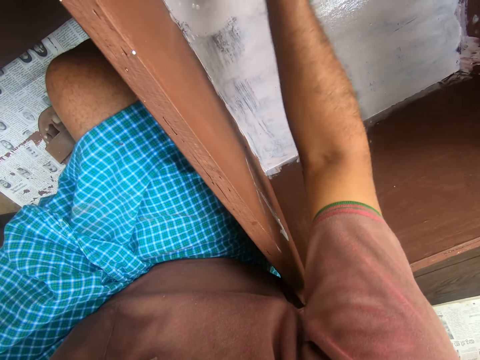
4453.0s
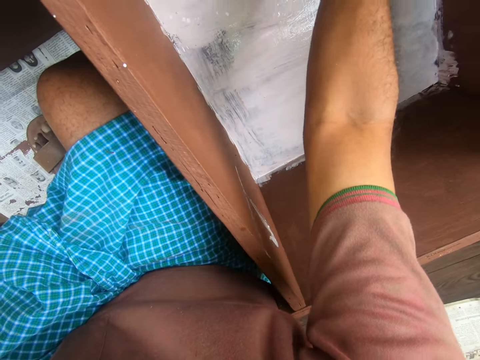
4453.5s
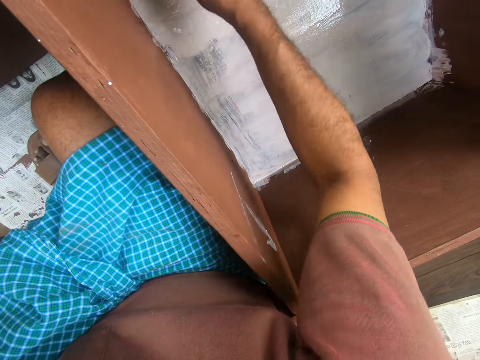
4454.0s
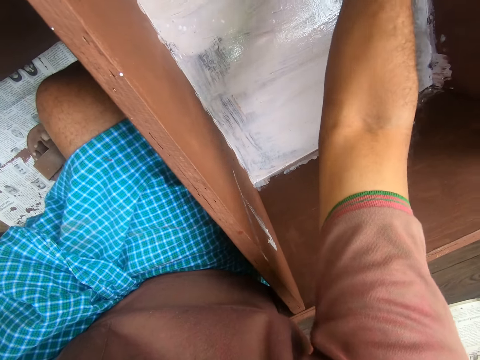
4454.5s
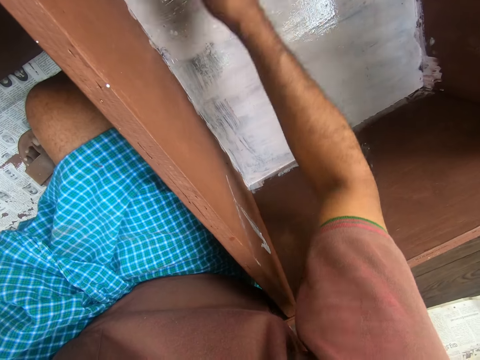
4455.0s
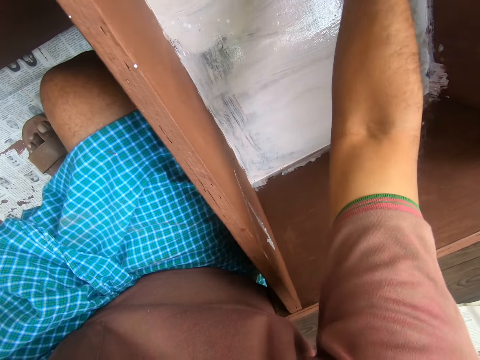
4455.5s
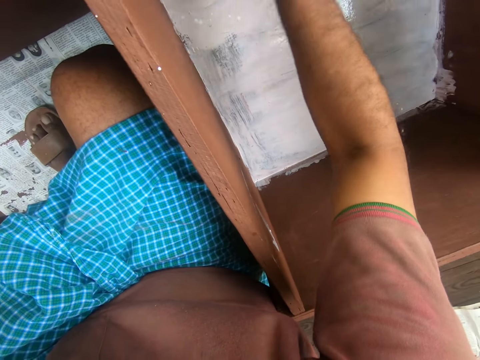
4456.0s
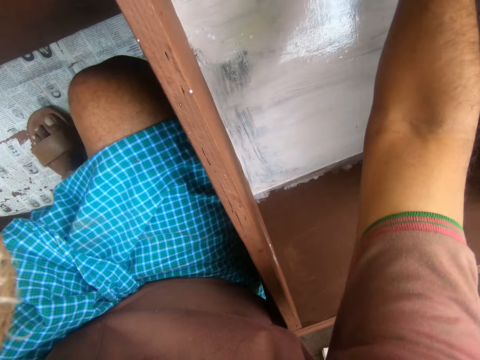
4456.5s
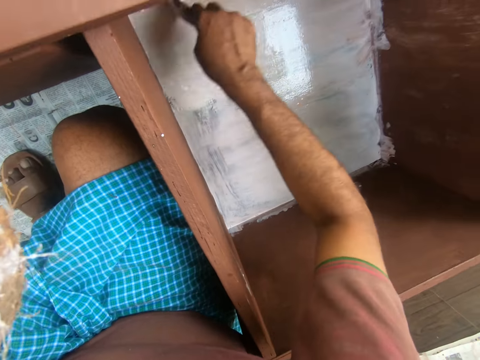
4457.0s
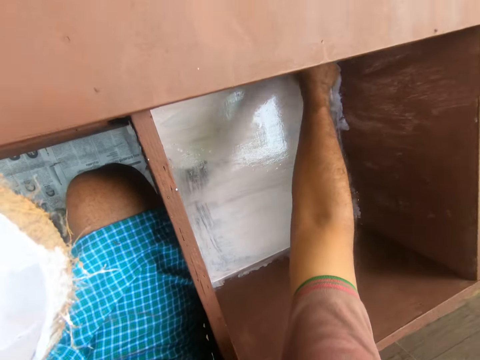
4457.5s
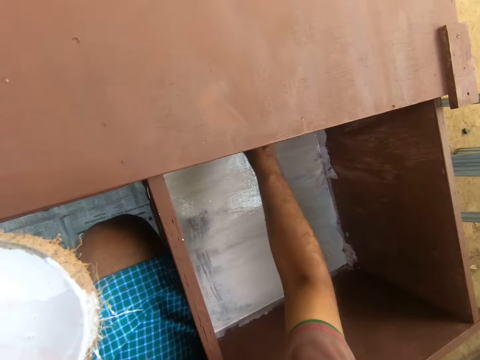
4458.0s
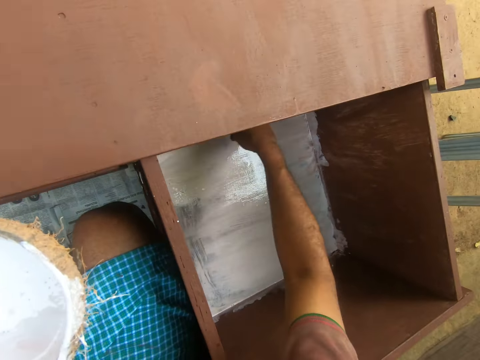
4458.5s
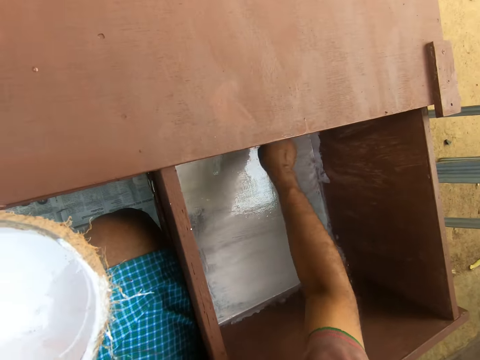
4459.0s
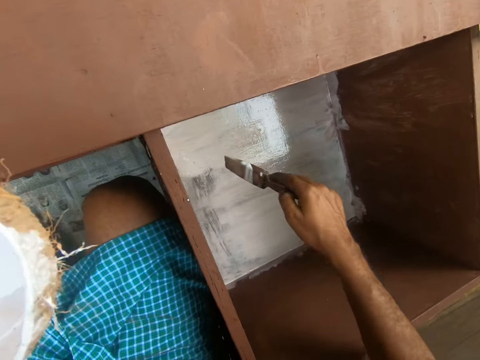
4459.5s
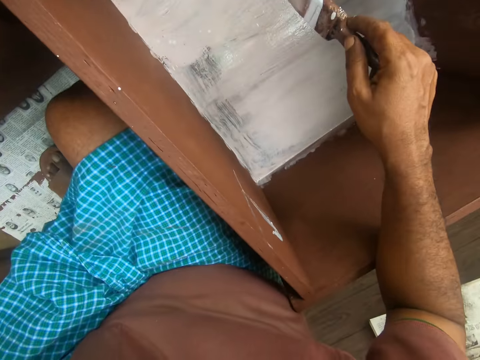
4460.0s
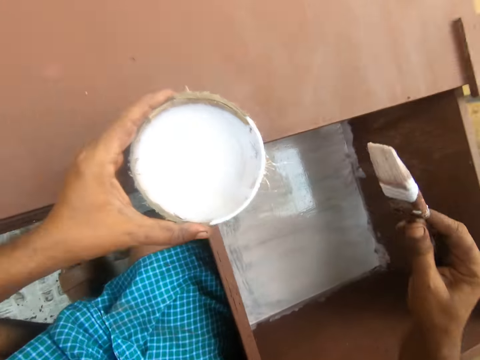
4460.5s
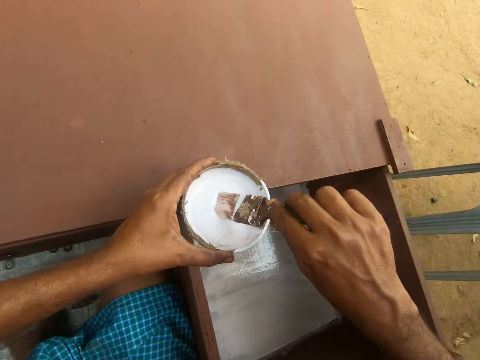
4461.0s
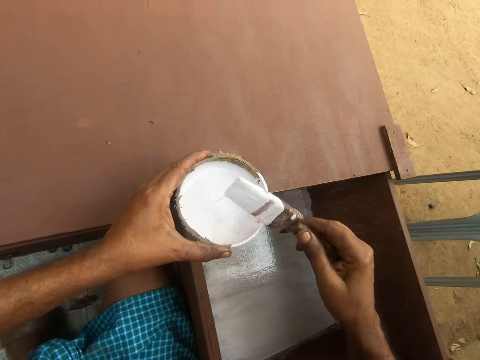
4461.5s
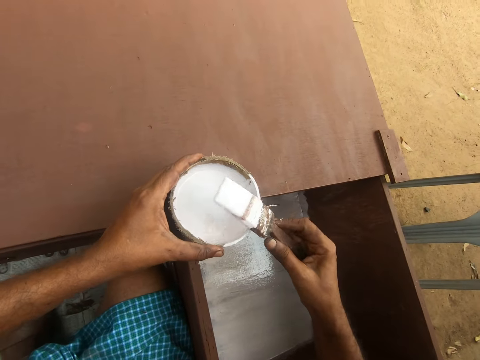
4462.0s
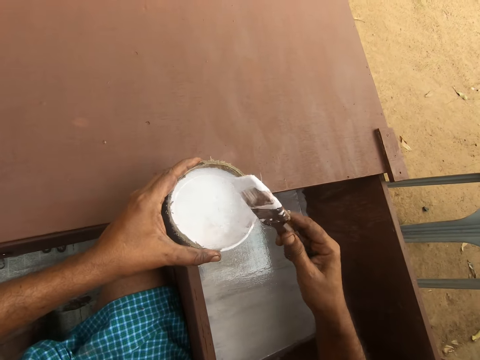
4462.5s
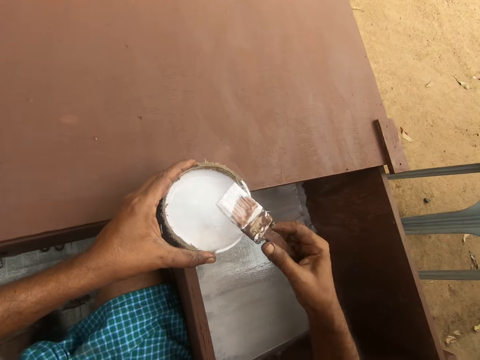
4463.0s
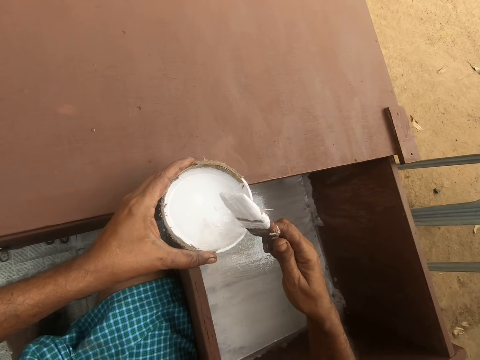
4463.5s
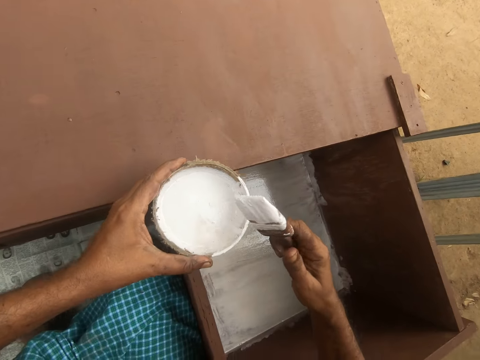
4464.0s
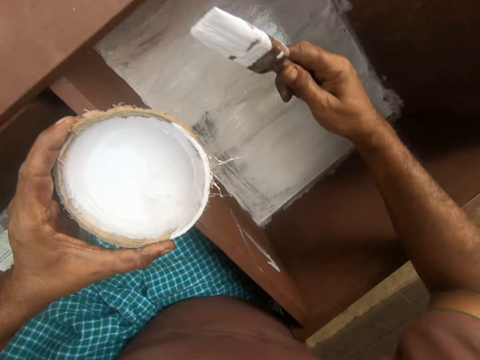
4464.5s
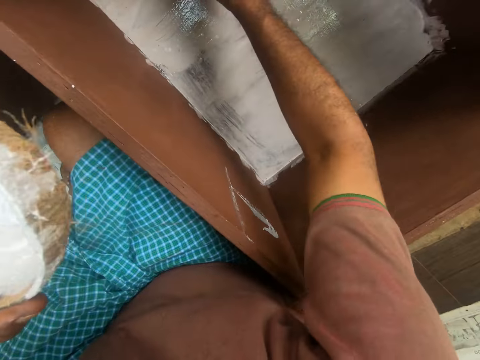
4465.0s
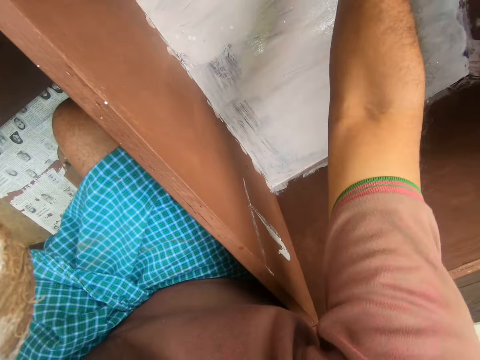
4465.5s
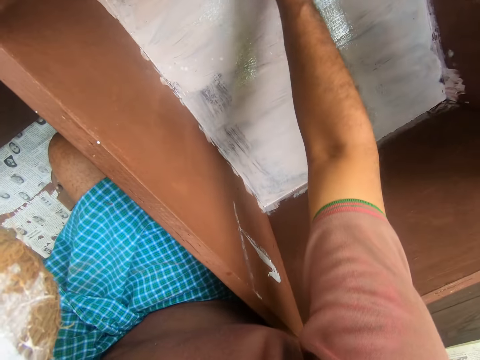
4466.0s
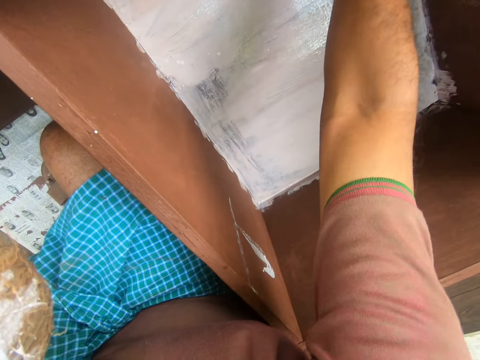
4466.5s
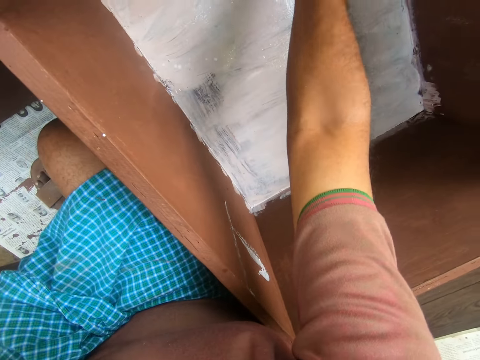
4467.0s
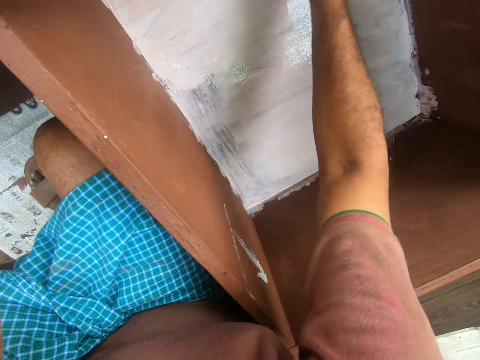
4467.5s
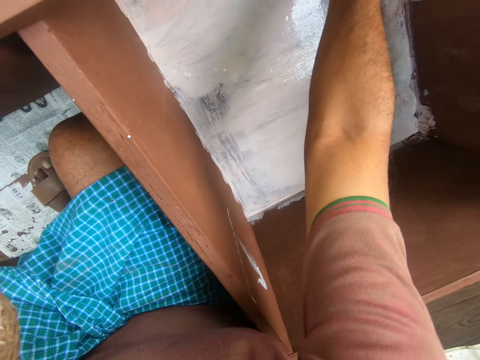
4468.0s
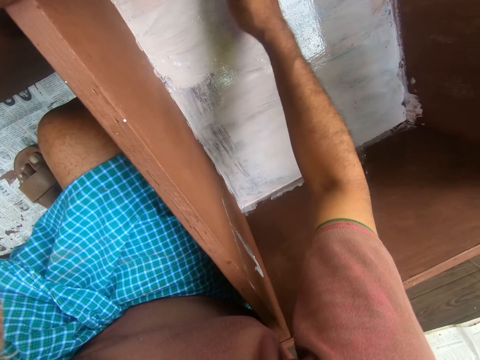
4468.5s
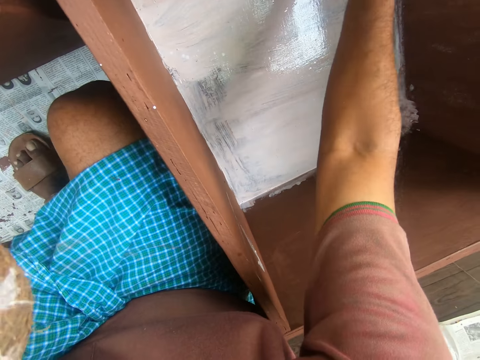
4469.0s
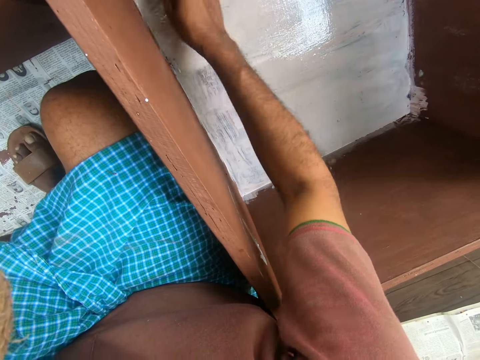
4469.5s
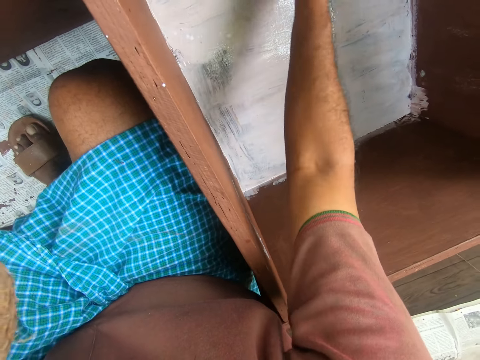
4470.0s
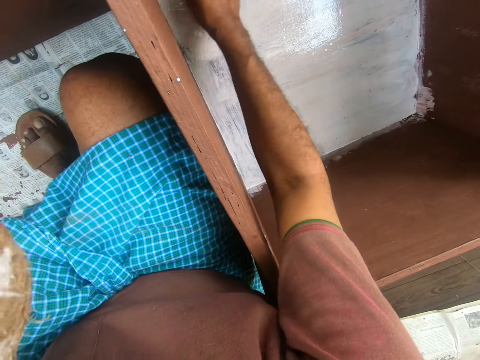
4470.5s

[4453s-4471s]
The camera wearer lifts the paint brush. They dip the paint brush in the paint inside the bowl. They spread paint around the paint brush. They direct the paint brush towards the drawer. They paint the drawer using the paint brush.

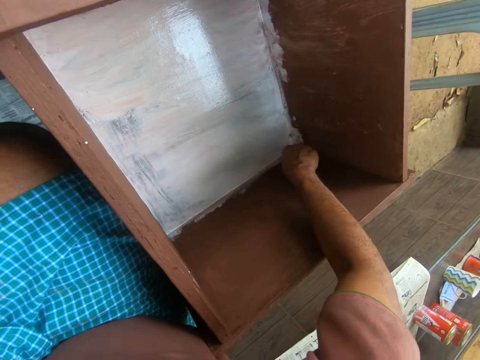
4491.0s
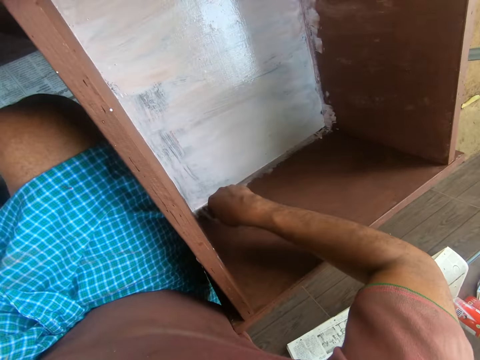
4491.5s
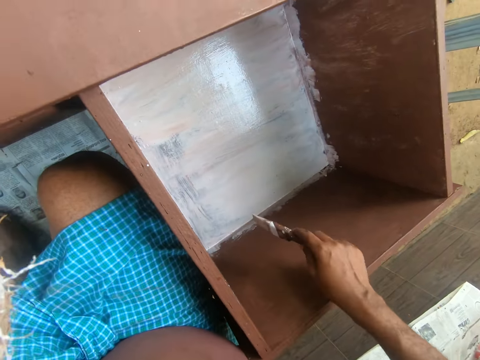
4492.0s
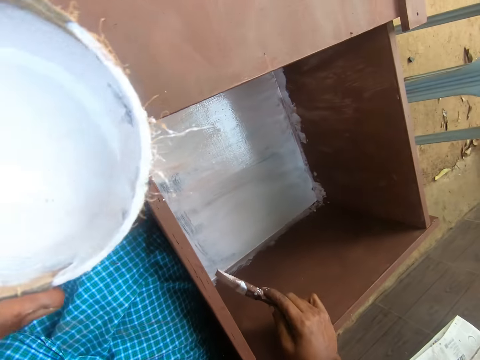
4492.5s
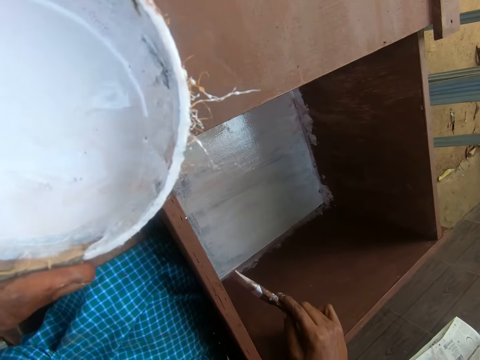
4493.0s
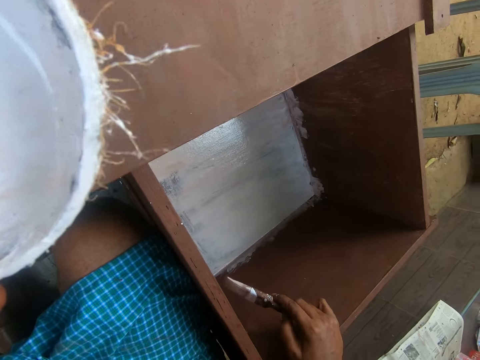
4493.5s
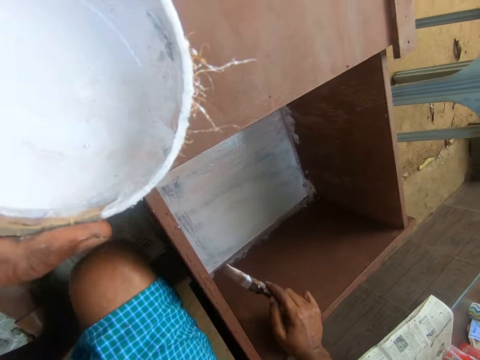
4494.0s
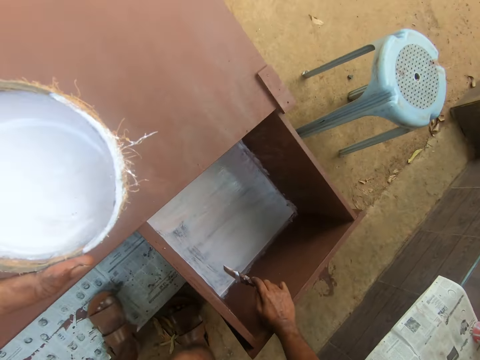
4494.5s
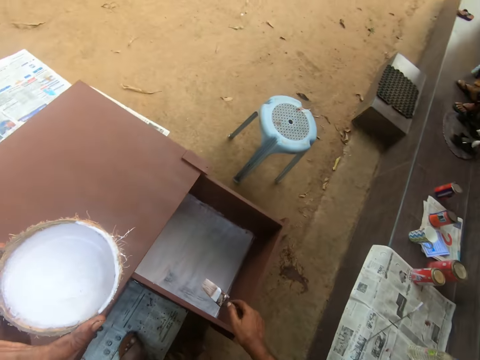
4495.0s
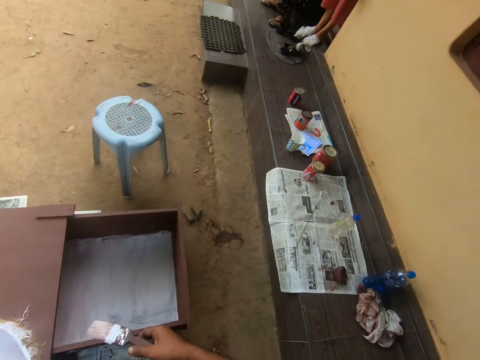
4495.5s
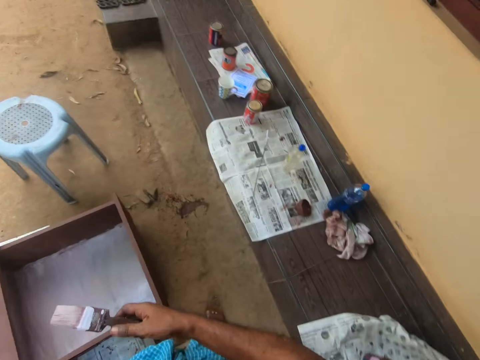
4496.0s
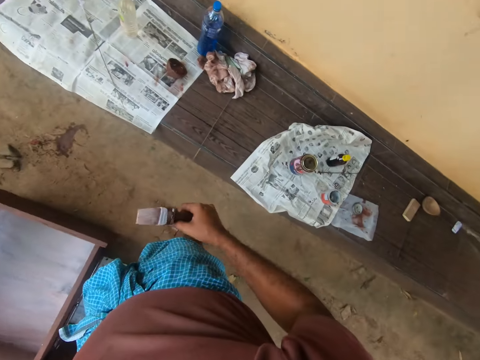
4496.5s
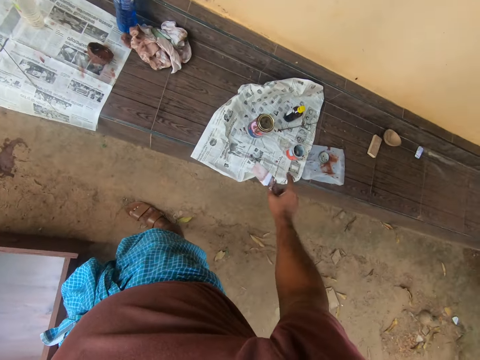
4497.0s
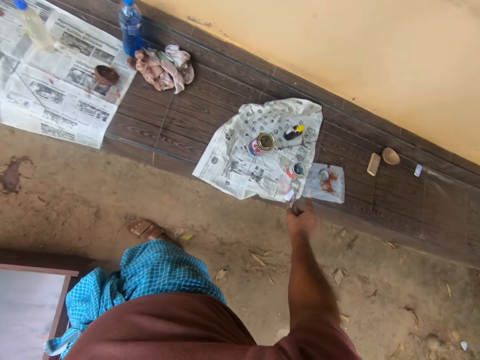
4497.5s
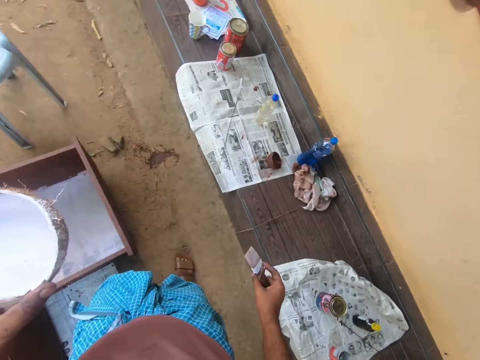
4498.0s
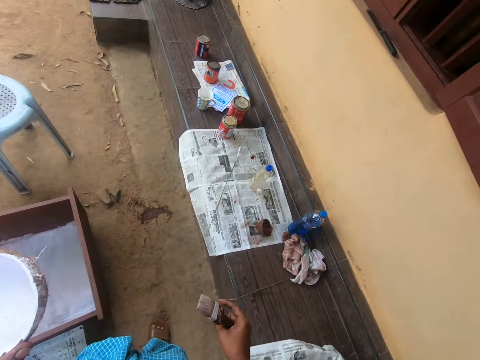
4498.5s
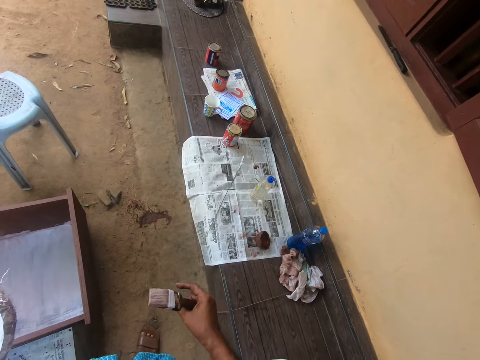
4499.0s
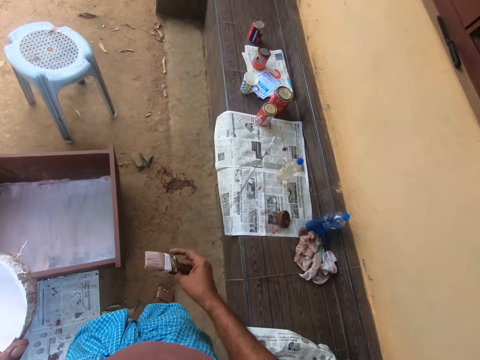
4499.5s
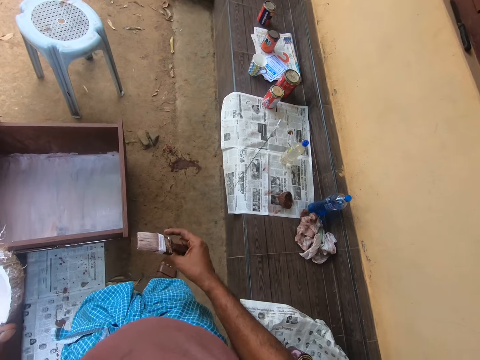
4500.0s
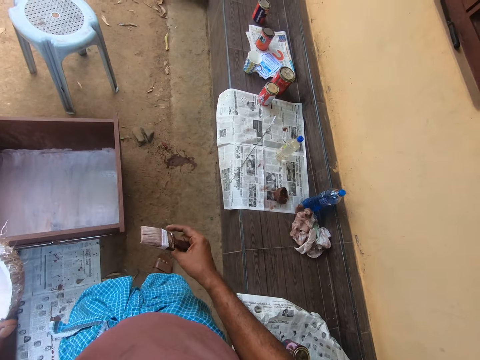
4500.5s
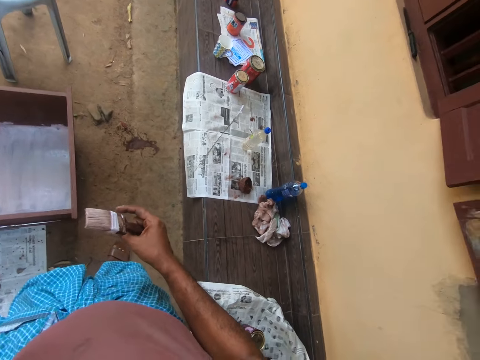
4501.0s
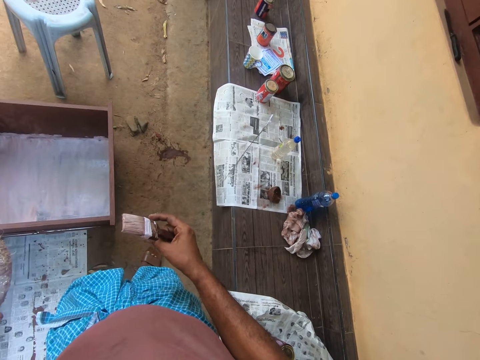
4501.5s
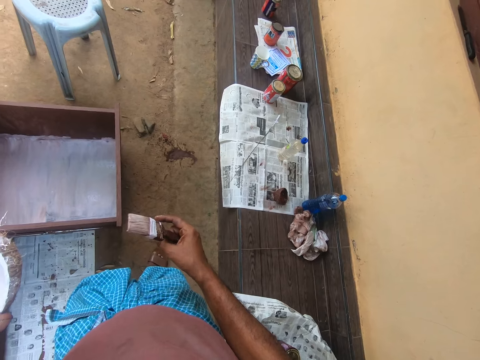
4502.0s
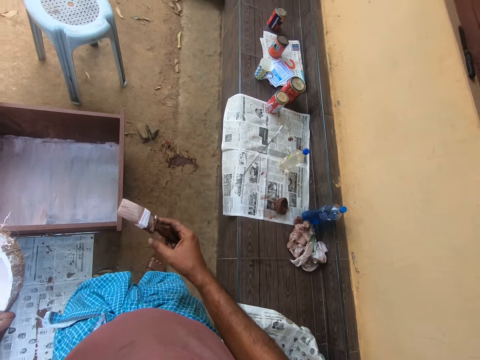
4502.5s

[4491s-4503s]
The camera wearer supports himself with the drawer cabinet and rests his hand on it. He stands to his feet. He turns around. He looks around the compound. He converses with a woman.
